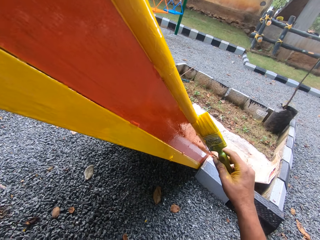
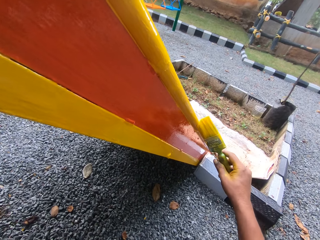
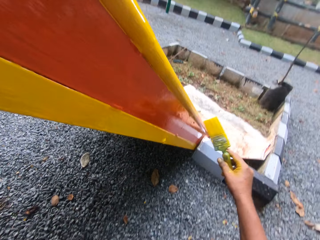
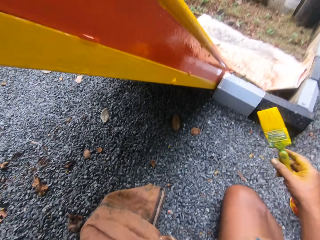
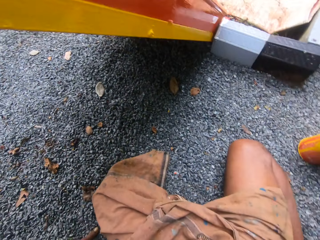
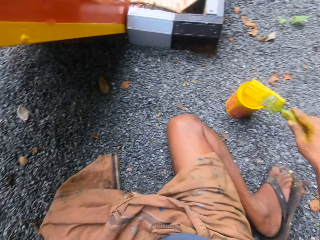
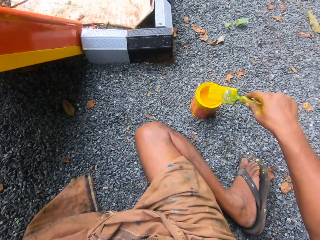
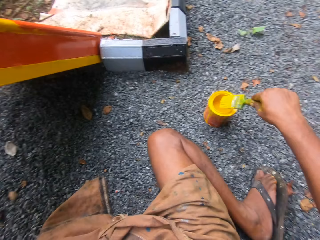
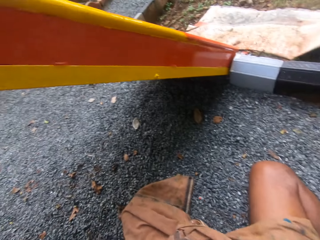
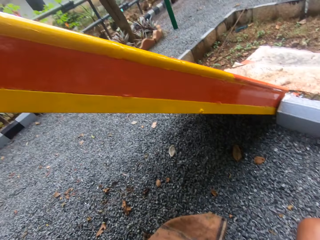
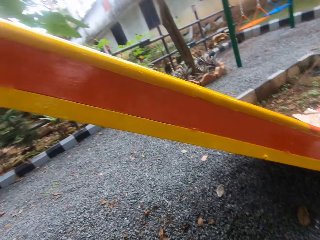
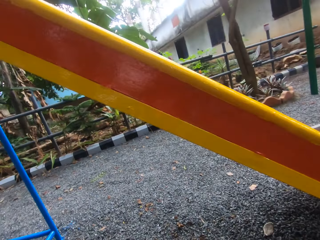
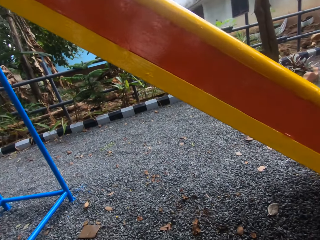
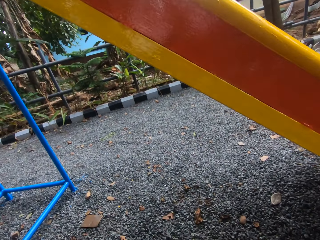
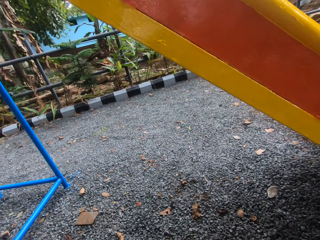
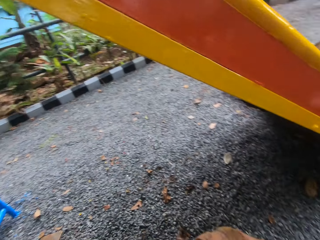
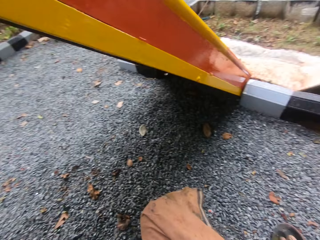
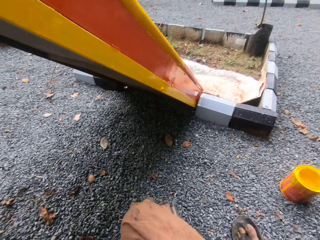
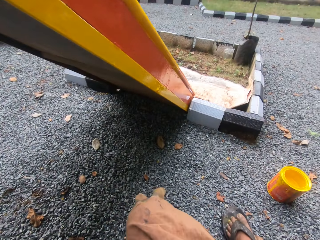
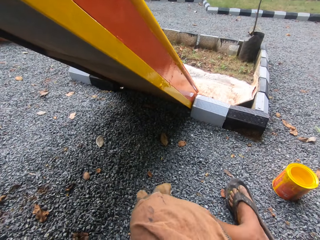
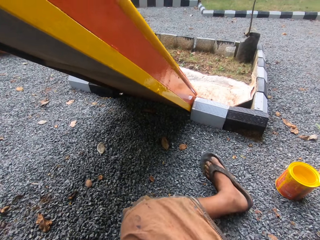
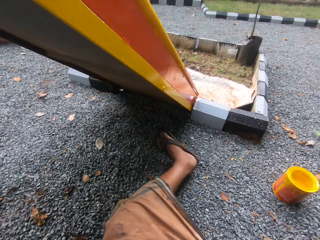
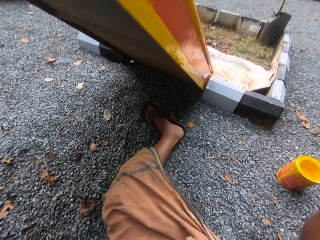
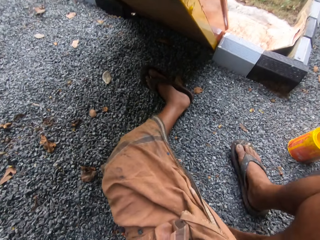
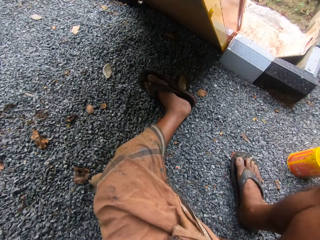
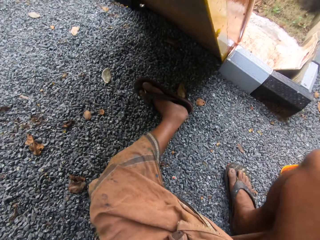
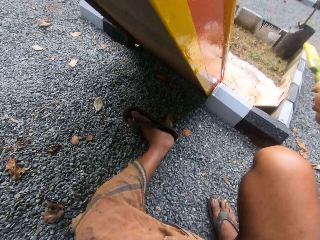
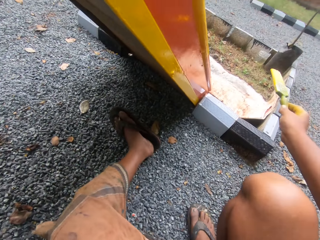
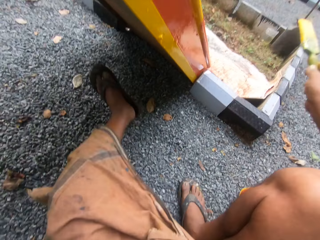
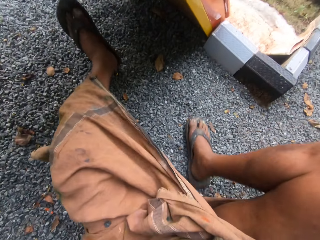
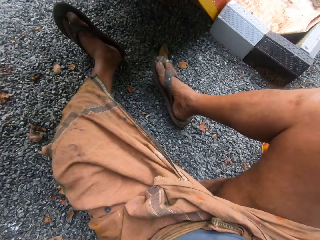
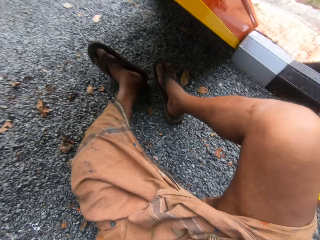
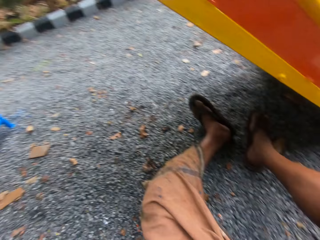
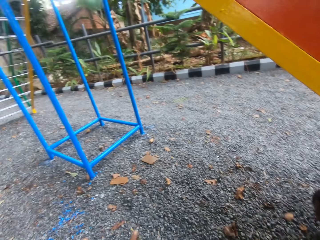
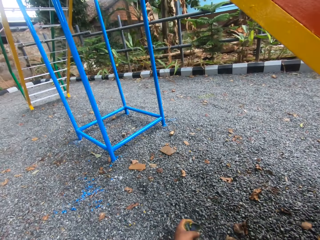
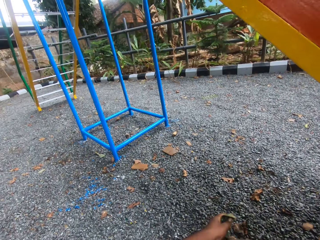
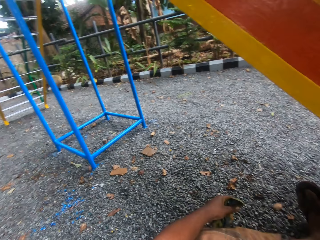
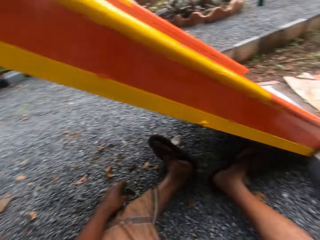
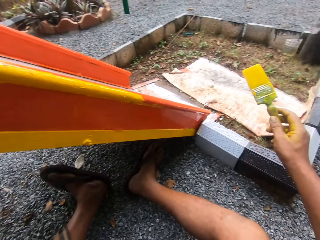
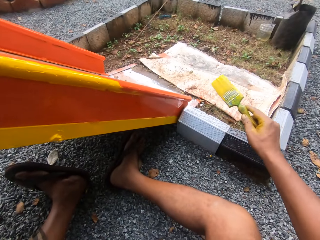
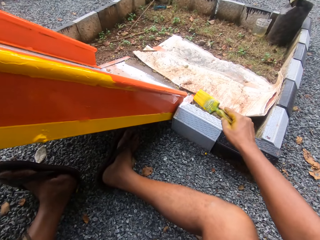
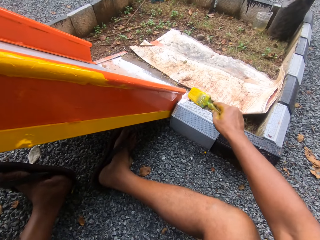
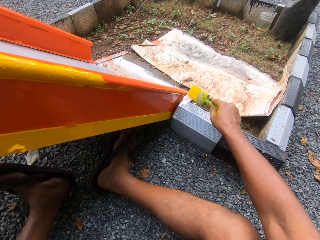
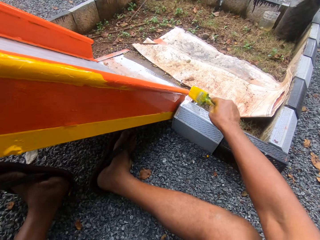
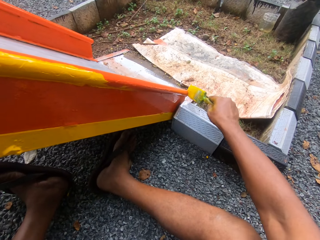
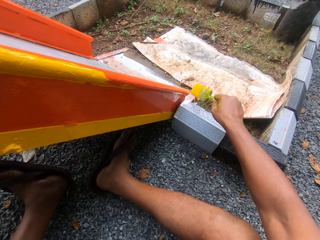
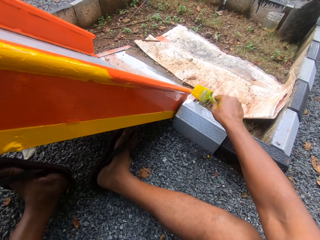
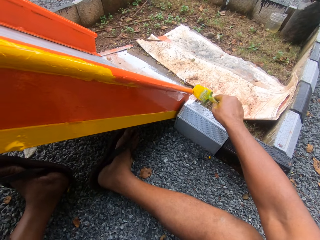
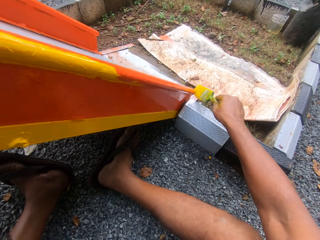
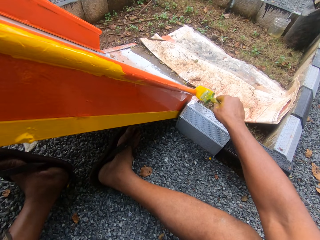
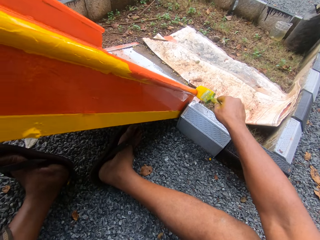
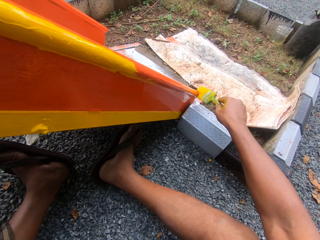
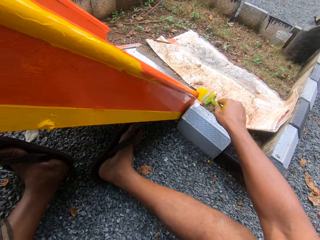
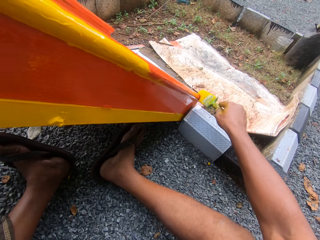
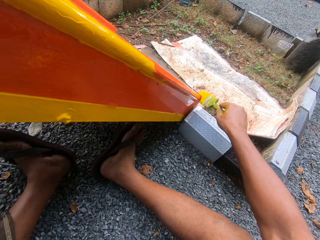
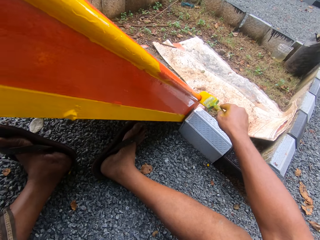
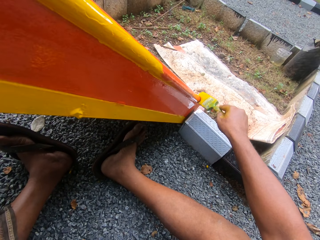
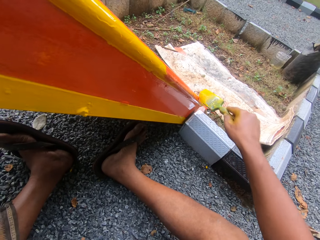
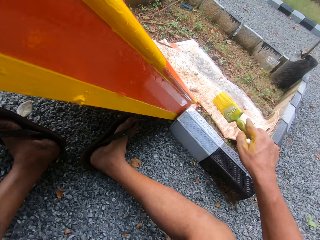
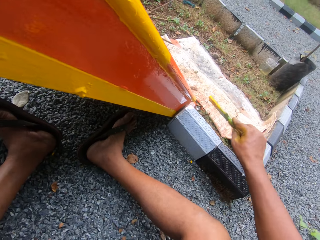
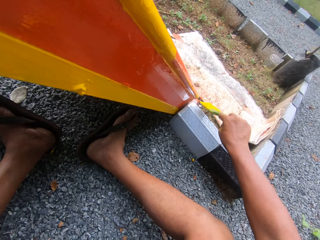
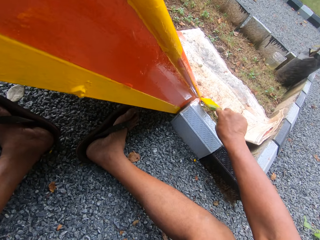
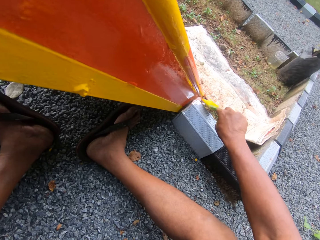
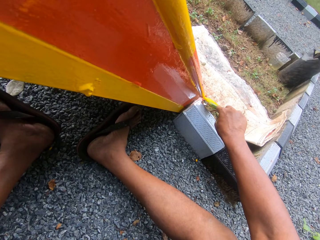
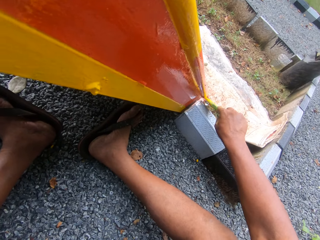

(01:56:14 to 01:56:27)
The camera wearer dips a brush in paint. They look around. They paint the swing.

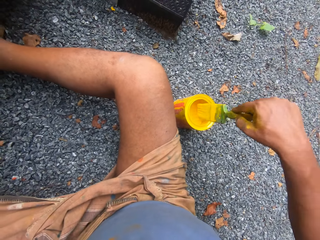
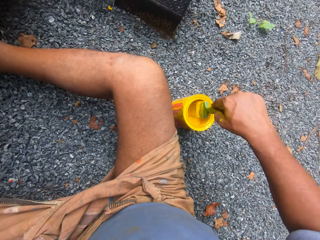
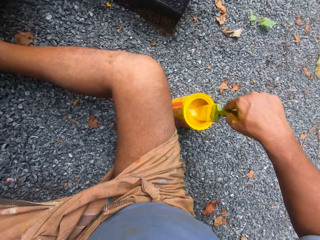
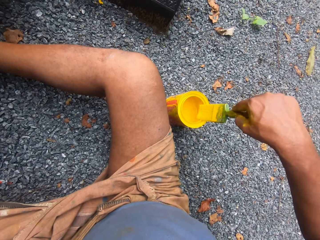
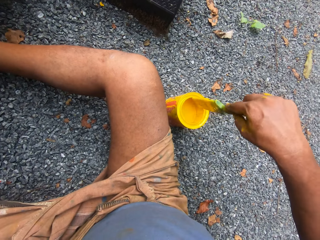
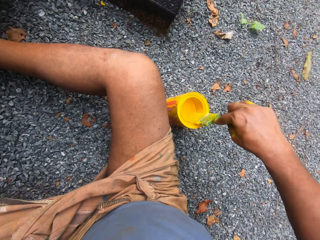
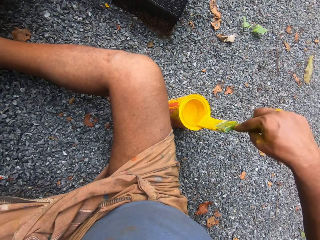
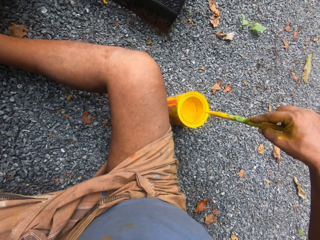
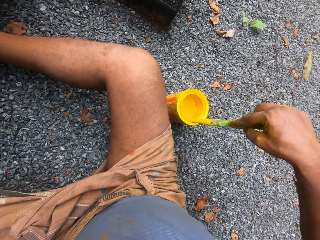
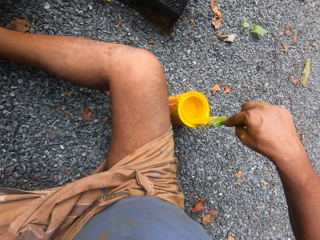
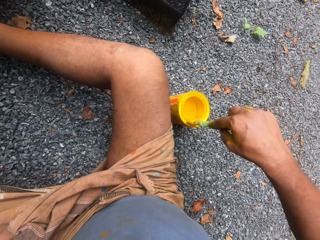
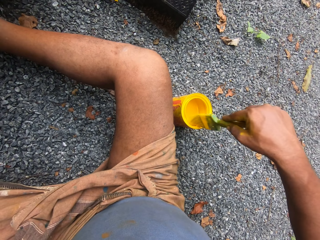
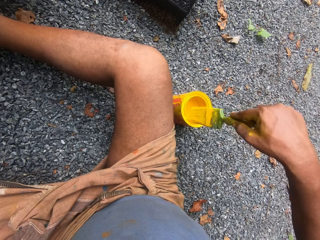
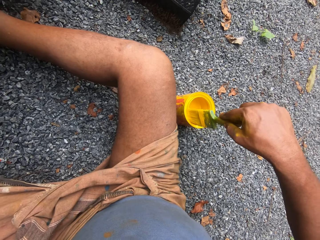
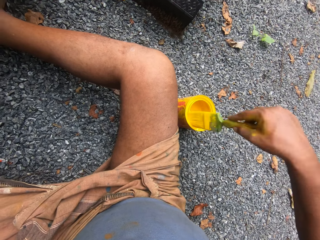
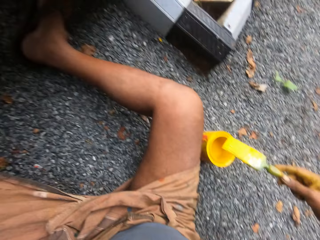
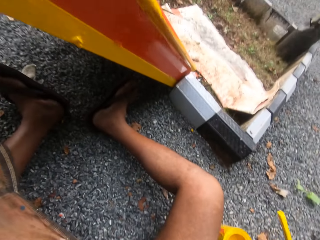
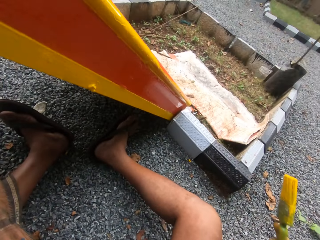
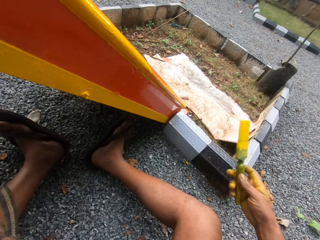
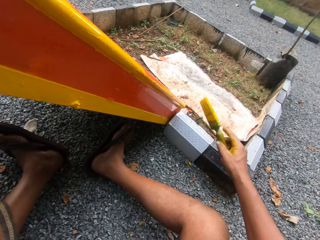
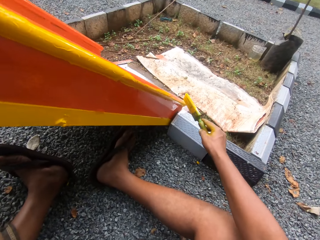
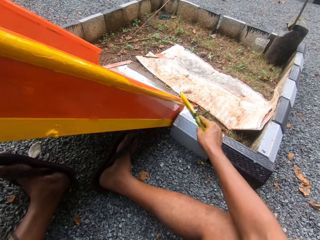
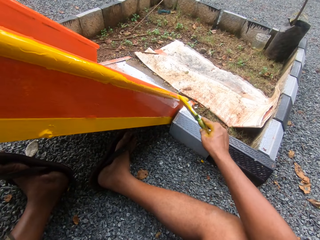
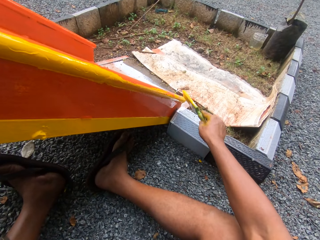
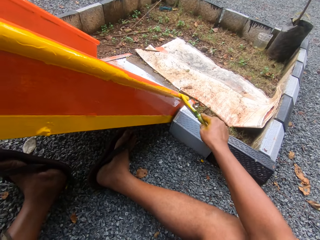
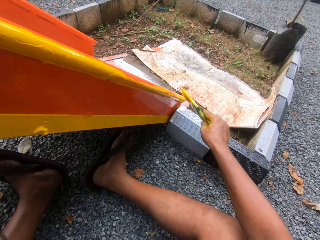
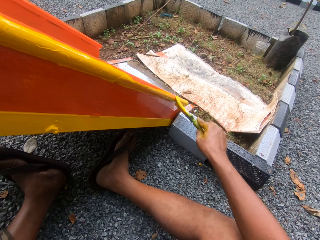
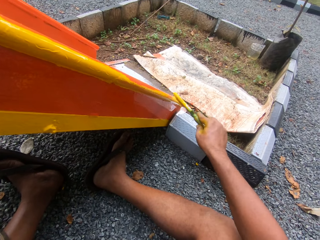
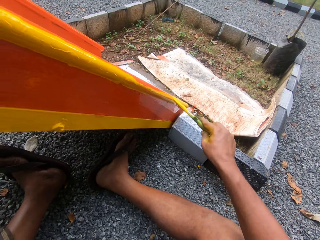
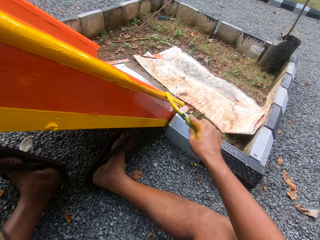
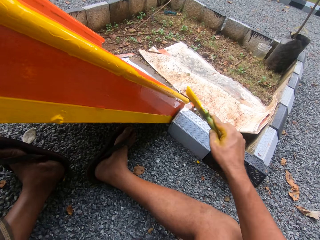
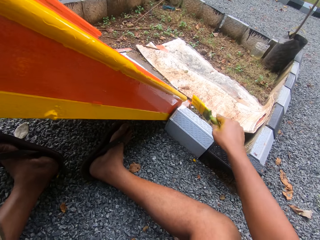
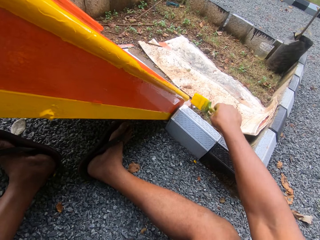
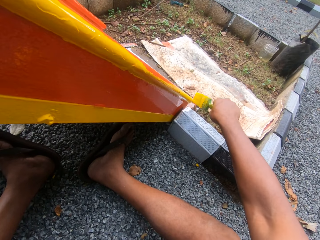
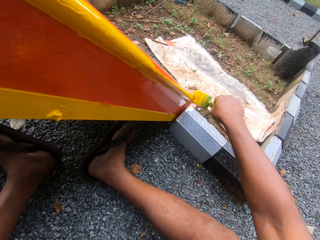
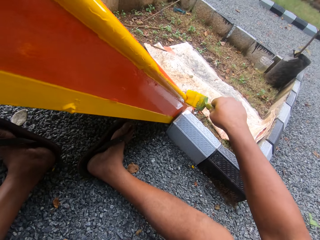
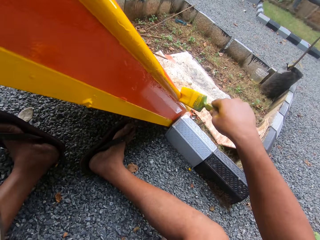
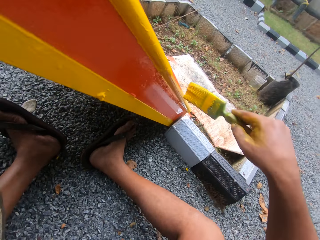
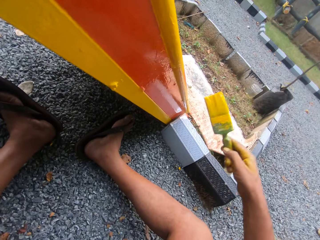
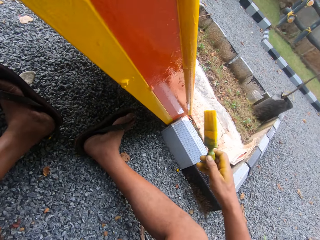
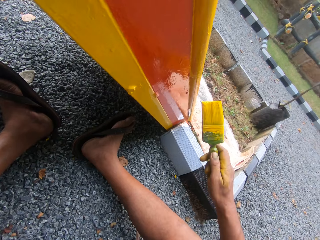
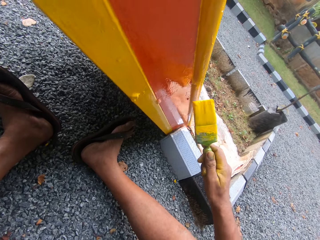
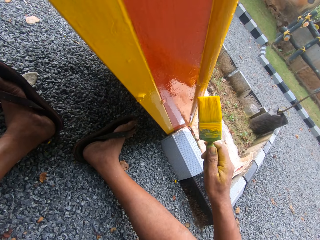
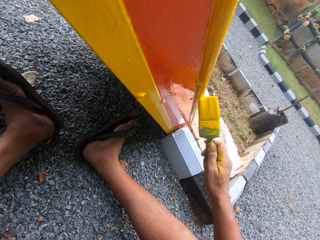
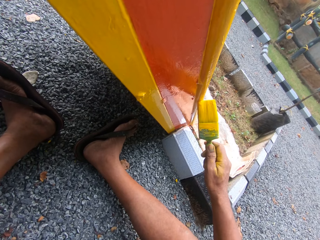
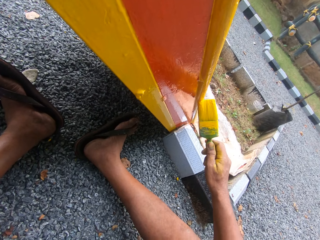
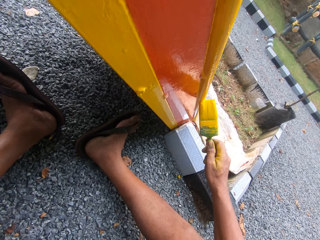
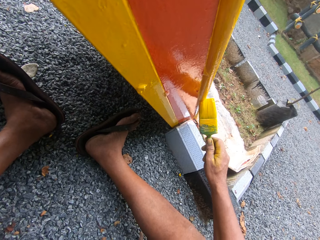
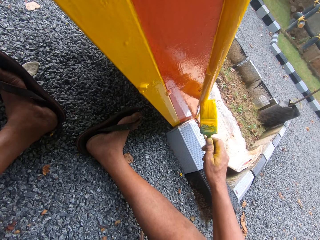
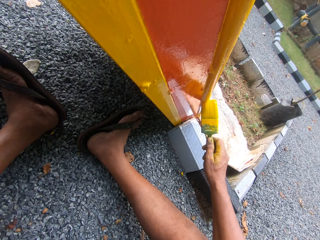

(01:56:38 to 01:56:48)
The camera wearer dips the brush in the paint. They paint the swing.
